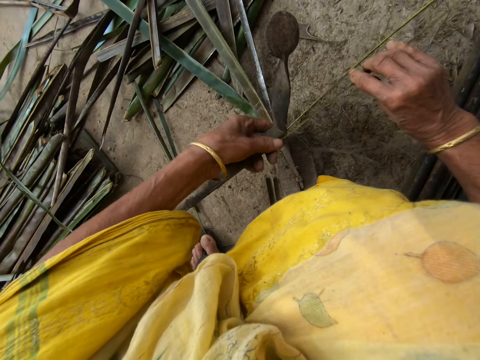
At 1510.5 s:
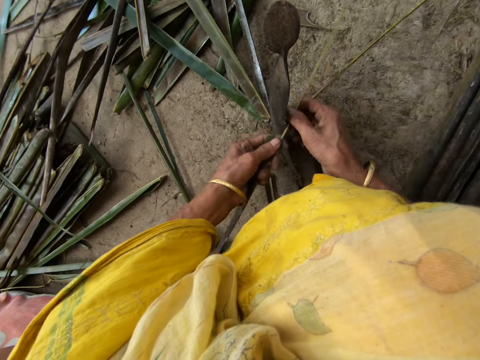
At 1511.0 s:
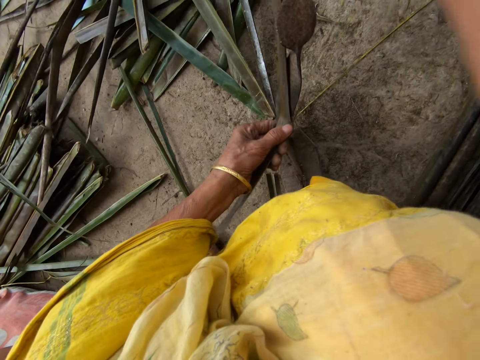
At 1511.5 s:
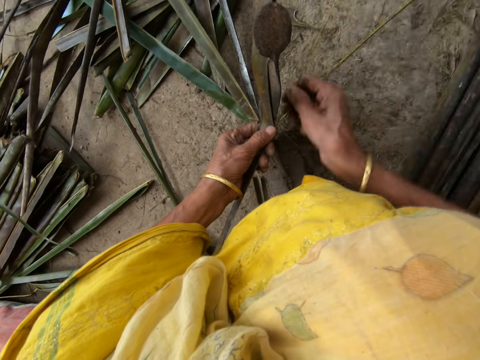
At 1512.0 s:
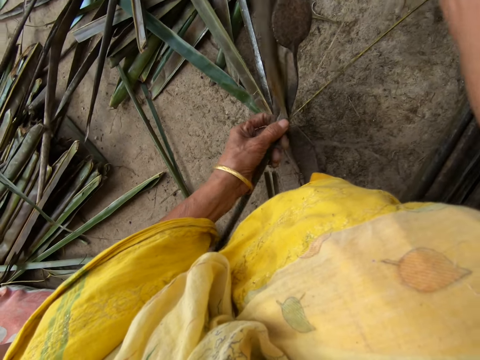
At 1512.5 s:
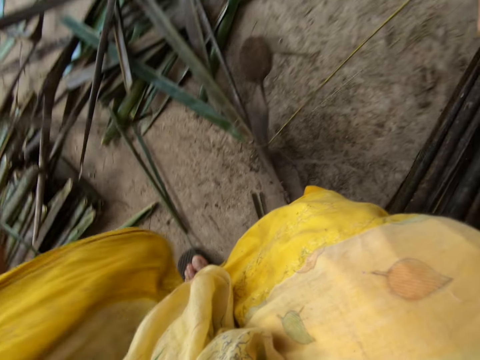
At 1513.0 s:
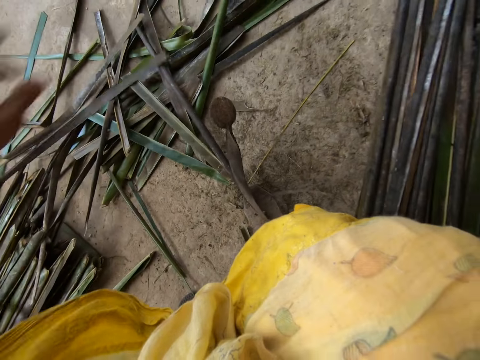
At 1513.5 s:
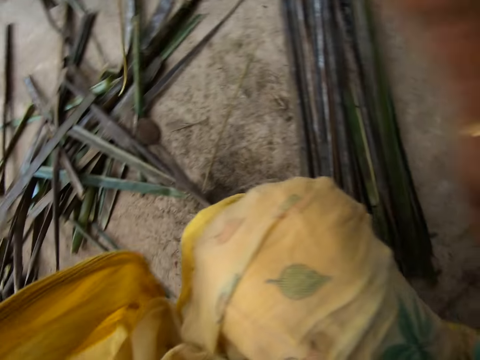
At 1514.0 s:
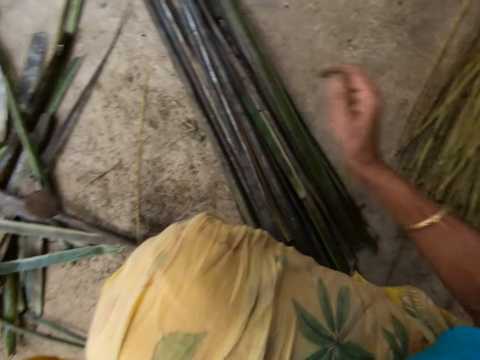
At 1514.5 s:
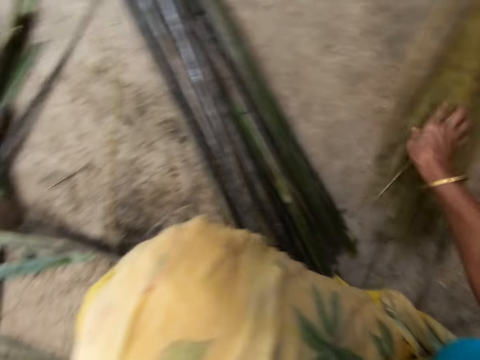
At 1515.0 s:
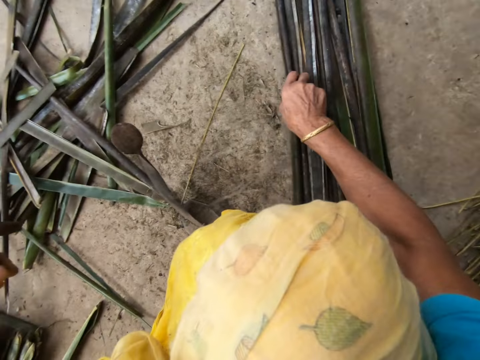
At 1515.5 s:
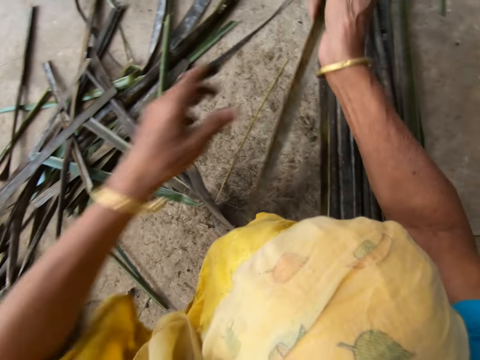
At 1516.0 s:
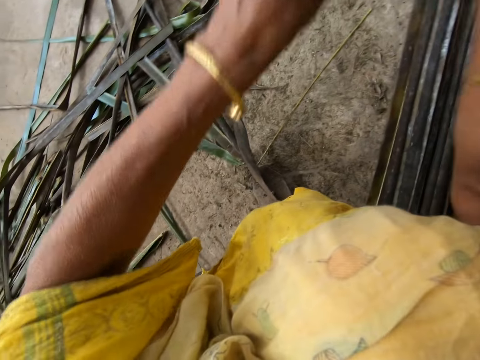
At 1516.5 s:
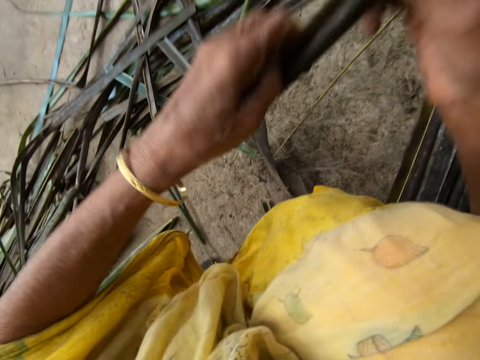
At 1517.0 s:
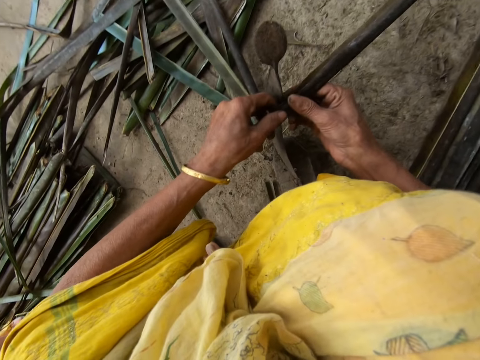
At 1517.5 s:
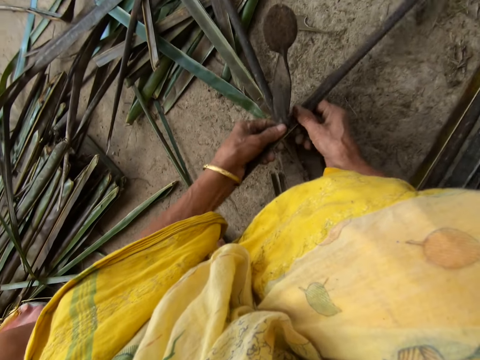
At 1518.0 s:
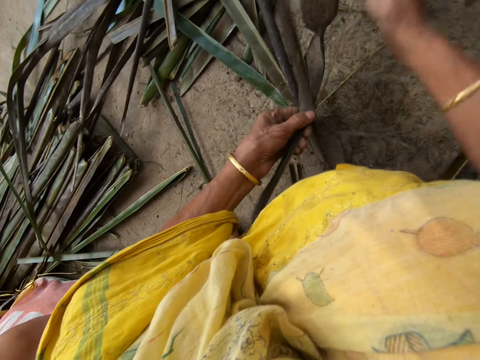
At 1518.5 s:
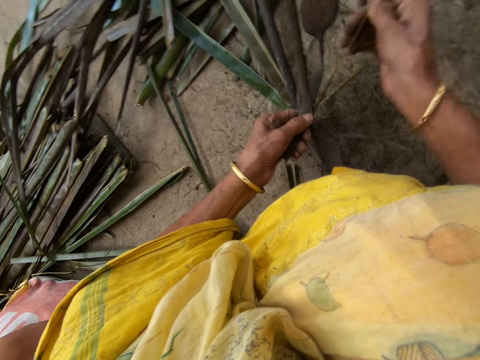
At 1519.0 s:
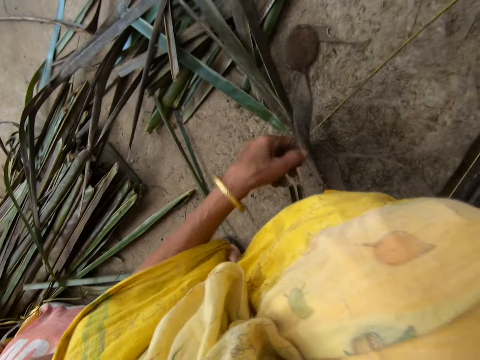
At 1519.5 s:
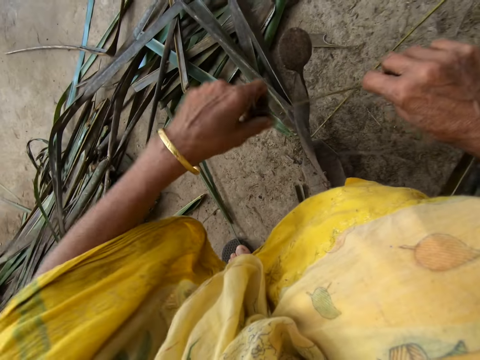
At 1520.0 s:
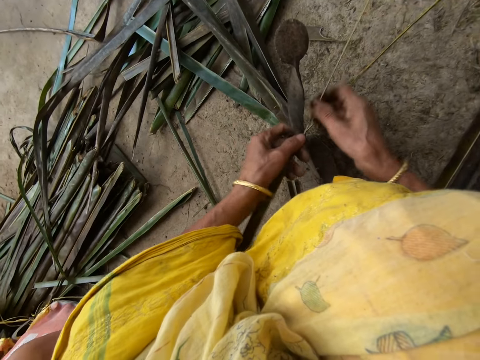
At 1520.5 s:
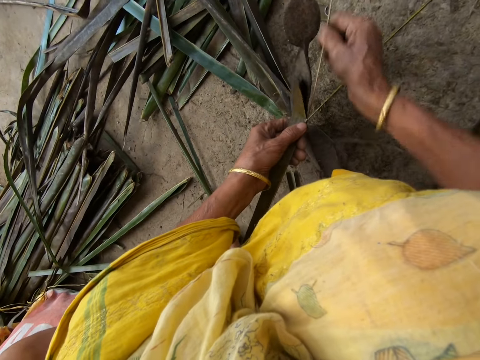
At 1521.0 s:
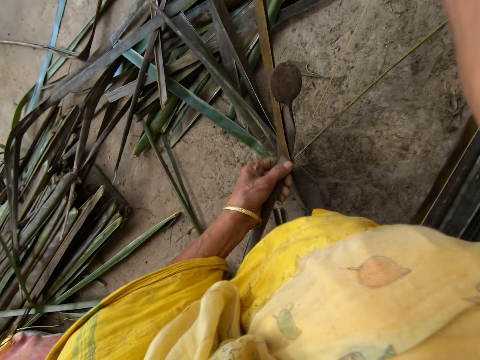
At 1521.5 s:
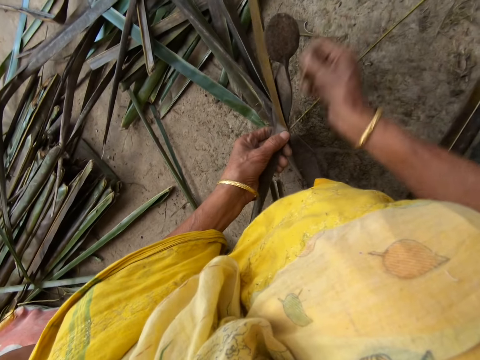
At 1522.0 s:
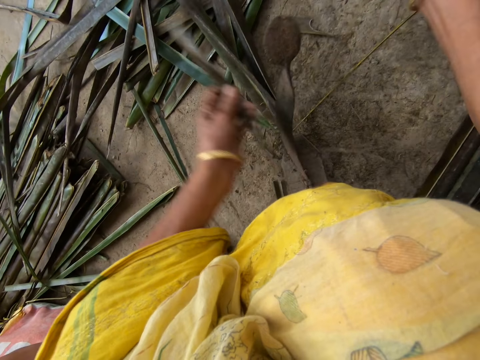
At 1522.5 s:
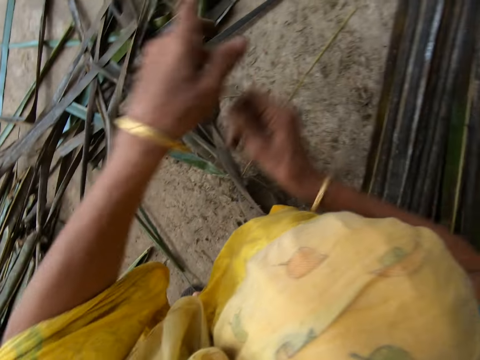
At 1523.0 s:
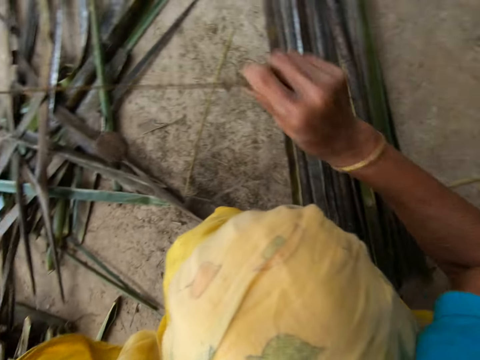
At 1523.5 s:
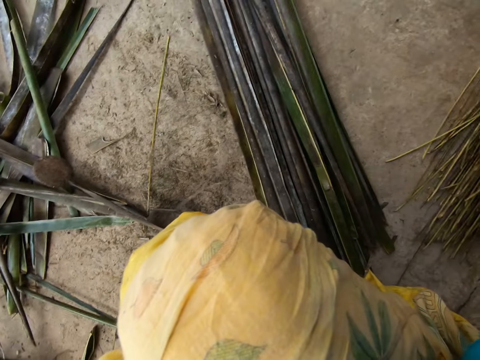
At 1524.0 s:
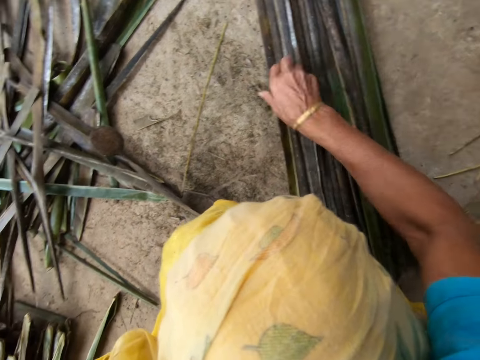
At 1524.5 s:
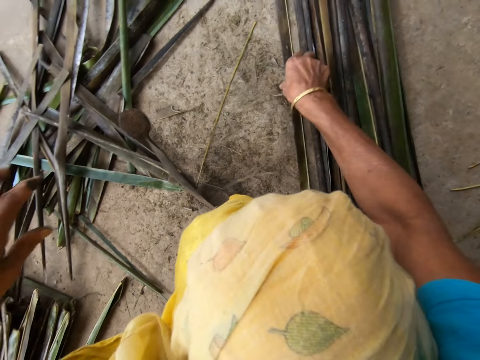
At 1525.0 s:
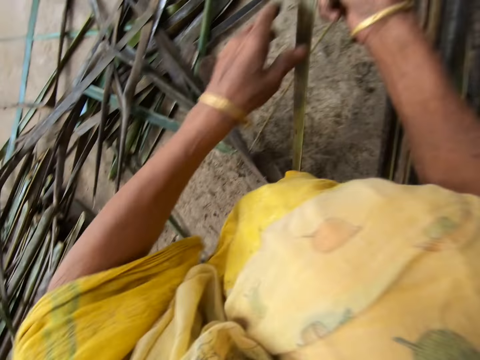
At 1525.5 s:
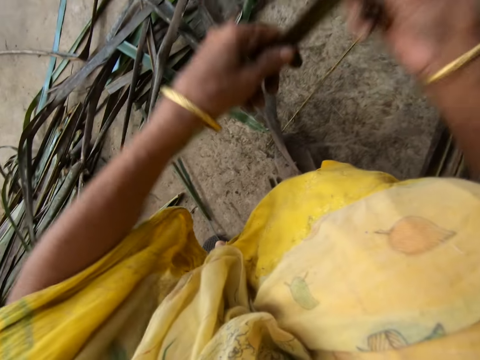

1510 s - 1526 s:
The camera wearer reaps a coconut leaf off the midrib on the vegetable cutter. She pulls the midrib on the coconut leaf. She drops the stick on the floor with her right hand. She picks up a leaflet from the floor with her right hand. She trims the leaflet from the stick with the sharp-edged iron rod on the floor. She pulls the midrib on the coconut leaf. She reaps the coconut leaf off the midrib on the vegetable cutter. She pulls the midrib on the coconut leaf. She drops the stick on the floor with her right hand. She picks up a leaflet from the floor with her right hand.

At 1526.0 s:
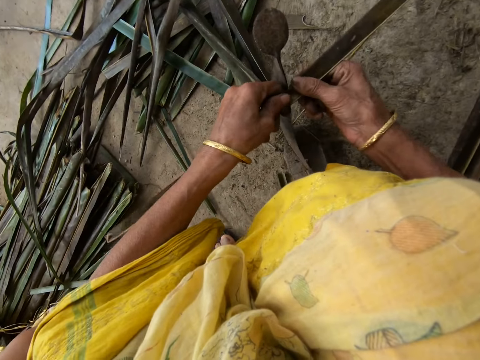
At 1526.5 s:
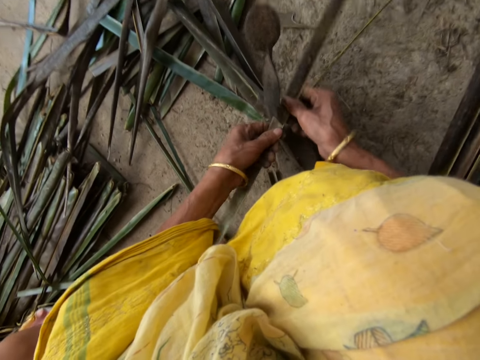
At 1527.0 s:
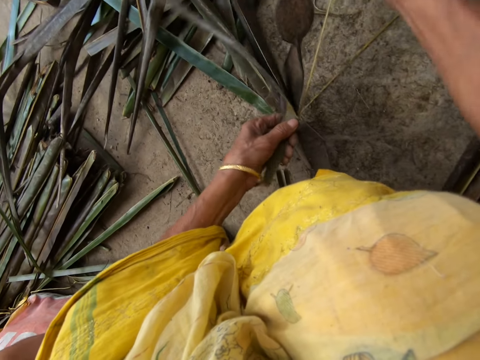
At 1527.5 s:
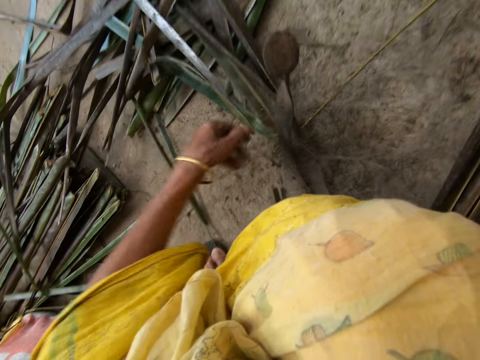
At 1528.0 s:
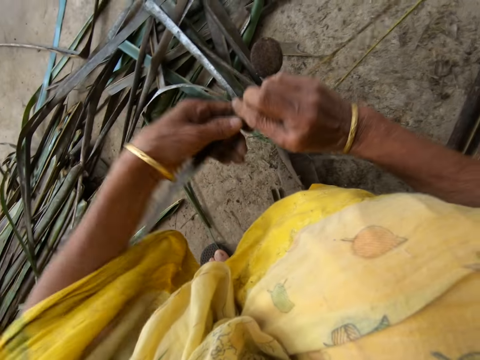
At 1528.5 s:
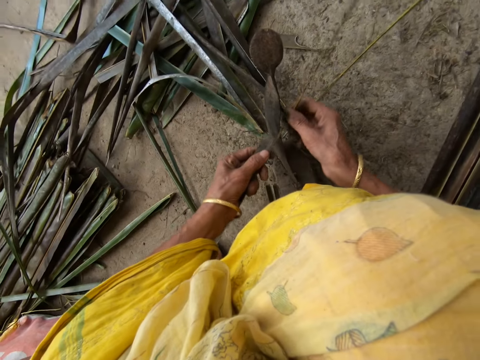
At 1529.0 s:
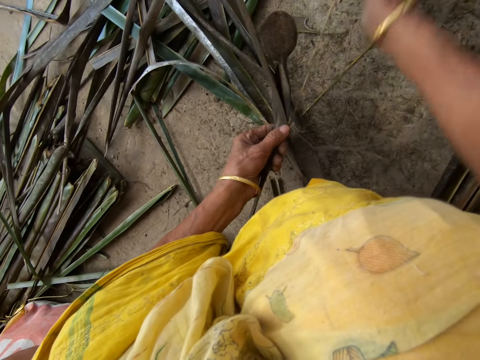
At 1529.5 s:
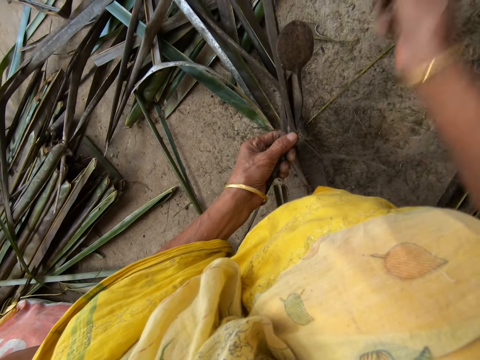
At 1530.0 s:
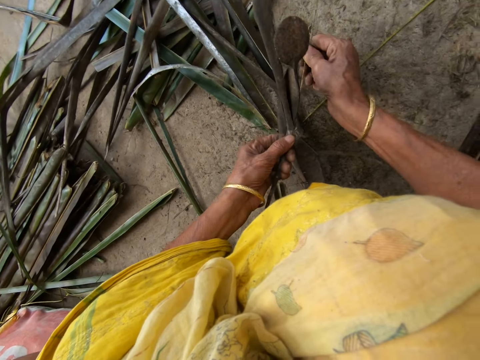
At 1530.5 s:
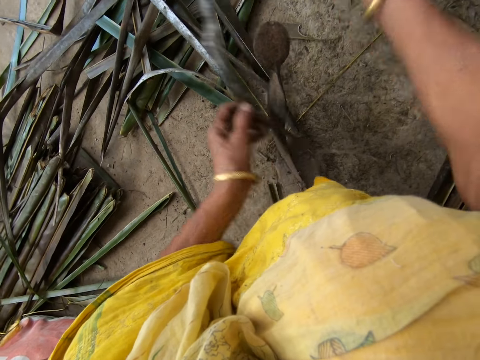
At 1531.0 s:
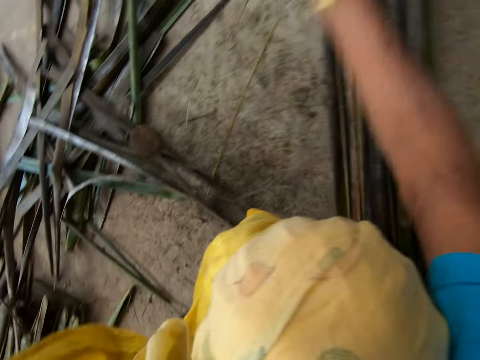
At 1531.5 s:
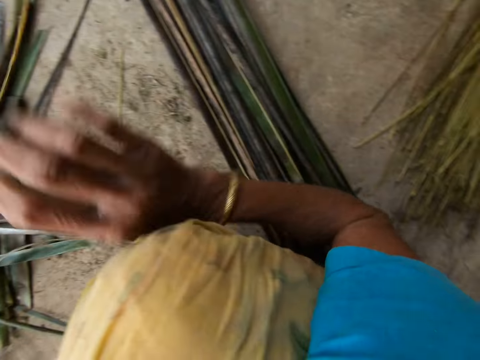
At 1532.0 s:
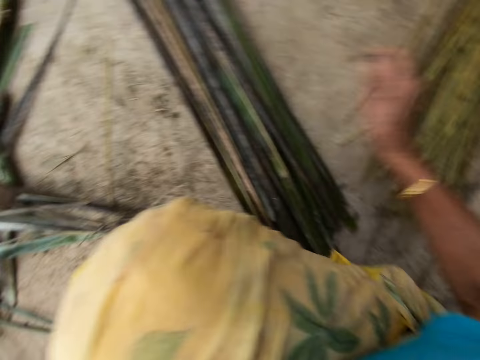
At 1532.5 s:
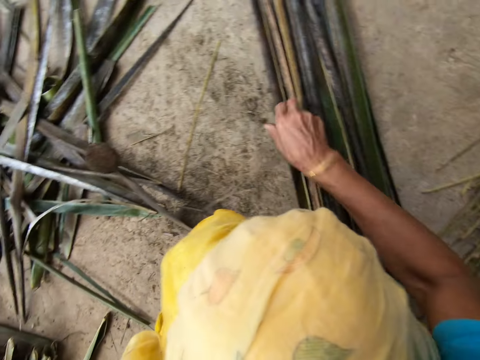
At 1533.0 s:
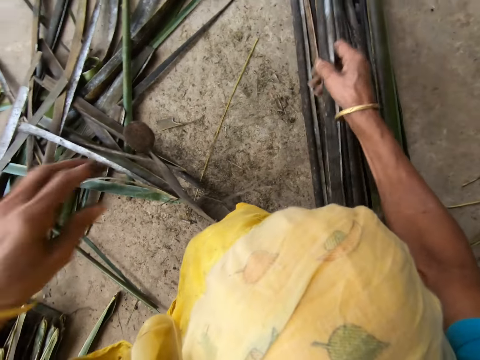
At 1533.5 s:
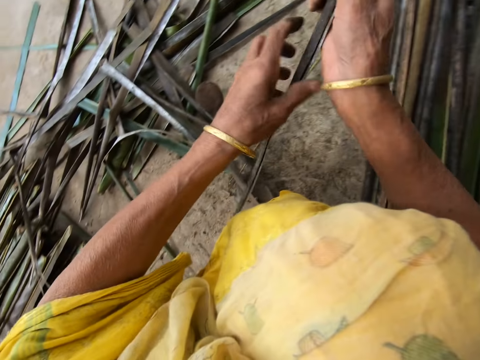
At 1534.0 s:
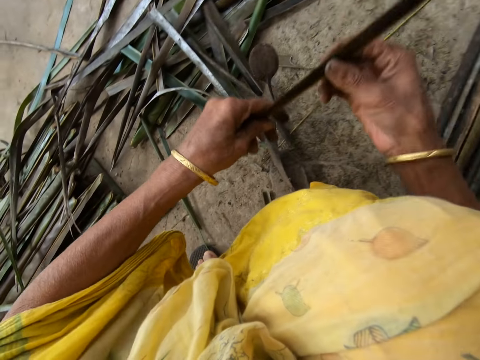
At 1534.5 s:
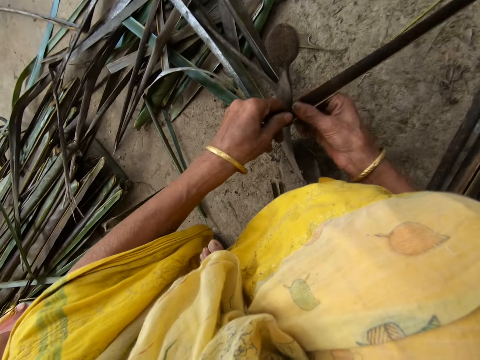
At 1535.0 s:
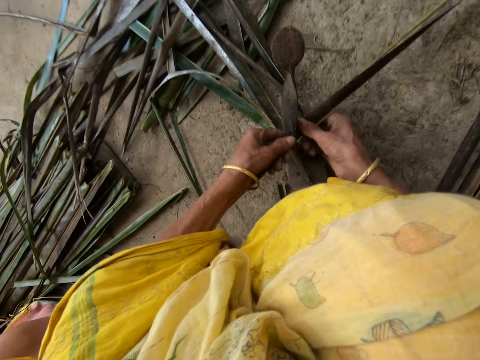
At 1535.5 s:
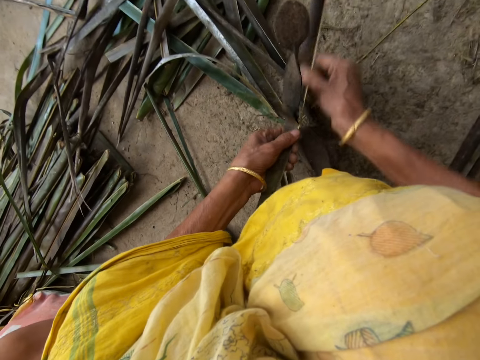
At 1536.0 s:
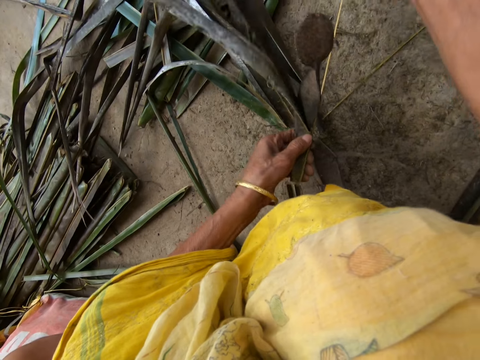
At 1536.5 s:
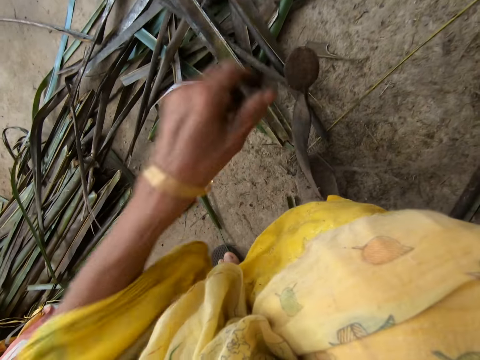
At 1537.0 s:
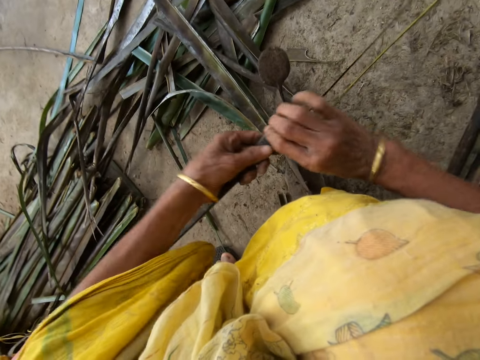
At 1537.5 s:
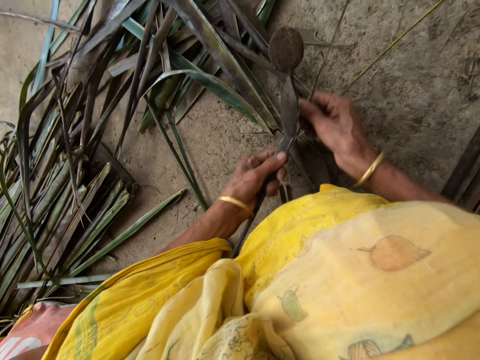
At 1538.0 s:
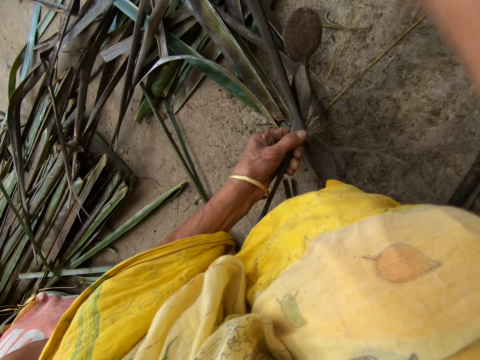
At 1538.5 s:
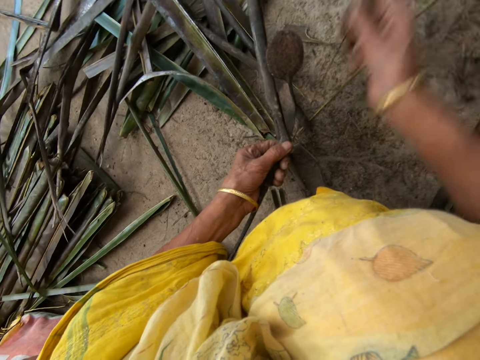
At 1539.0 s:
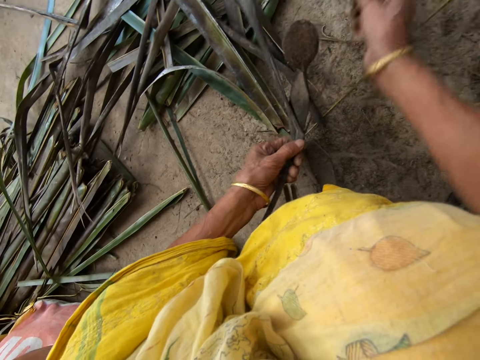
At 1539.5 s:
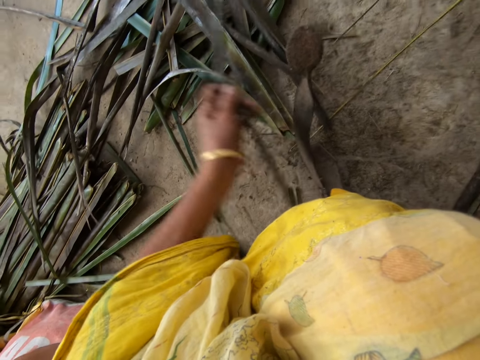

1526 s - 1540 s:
The camera wearer trims a leaflet from a stick with the sharp-edged iron rod or vegetable cutter on the floor. She pulls the midrib on the coconut leaf. She reaps the coconut leaf off the midrib on the vegetable cutter. She pulls the midrib on the coconut leaf. She drops the stick on the floor with her right hand. She picks up a leaflet from the floor with her right hand. She trims the leaflet from the stick with the sharp-edged iron rod on the floor. She pulls the midrib on the coconut leaf. She reaps the coconut leaf off the midrib on the vegetable cutter. She pulls the midrib on the coconut leaf.
